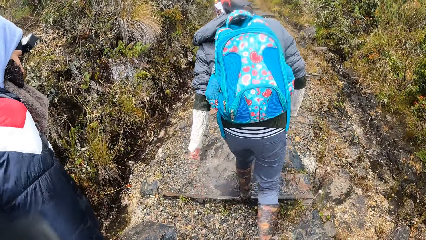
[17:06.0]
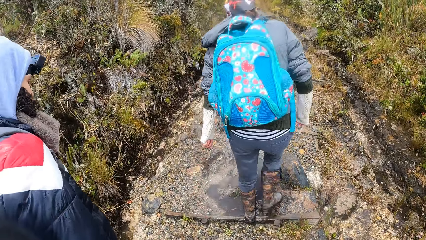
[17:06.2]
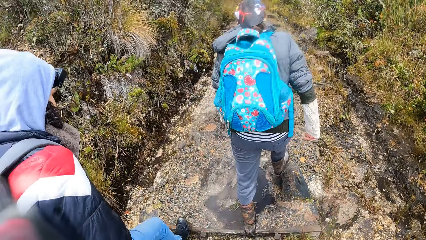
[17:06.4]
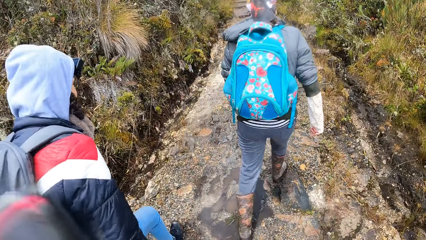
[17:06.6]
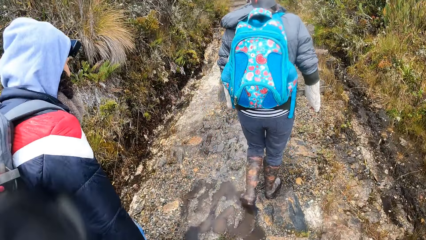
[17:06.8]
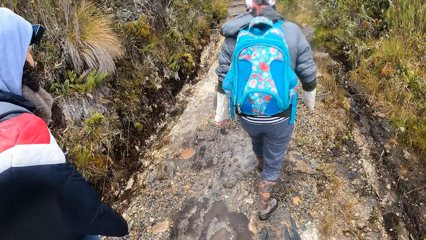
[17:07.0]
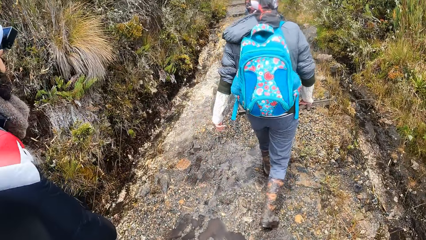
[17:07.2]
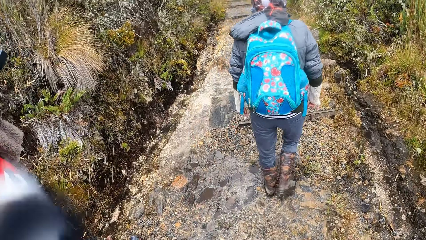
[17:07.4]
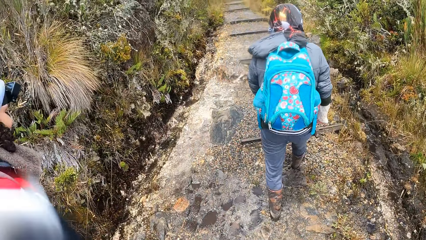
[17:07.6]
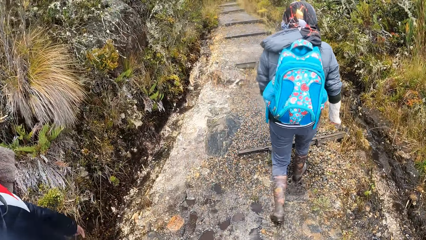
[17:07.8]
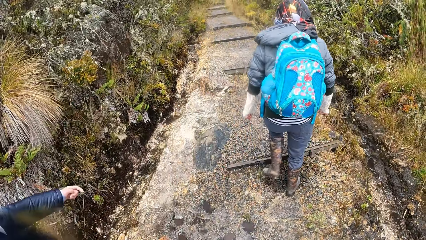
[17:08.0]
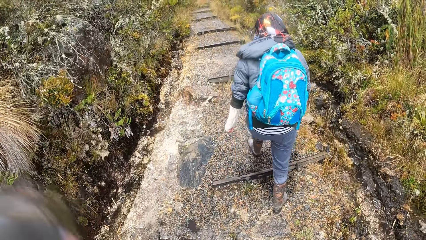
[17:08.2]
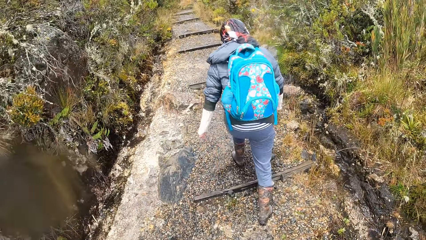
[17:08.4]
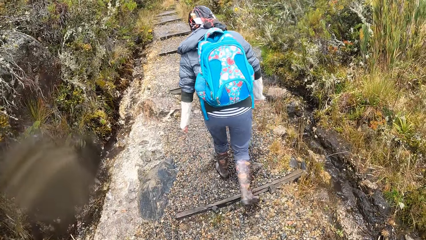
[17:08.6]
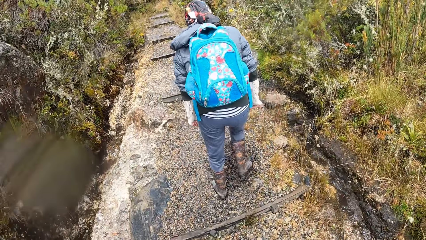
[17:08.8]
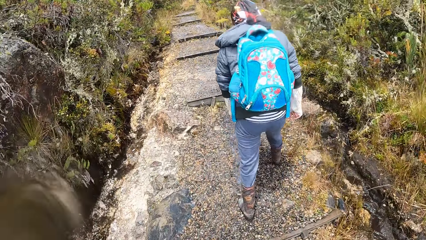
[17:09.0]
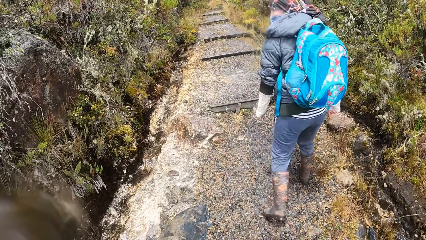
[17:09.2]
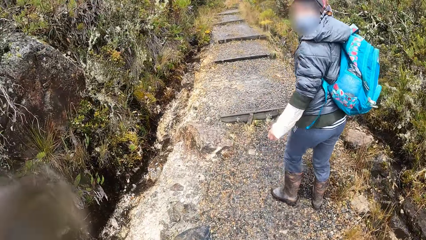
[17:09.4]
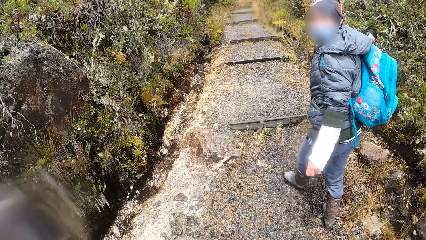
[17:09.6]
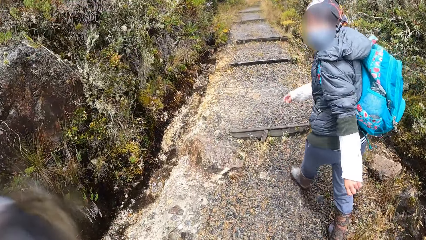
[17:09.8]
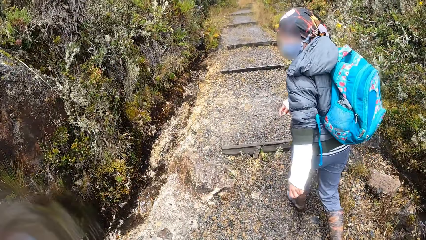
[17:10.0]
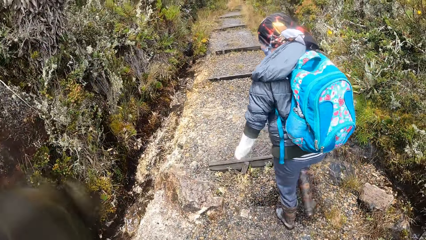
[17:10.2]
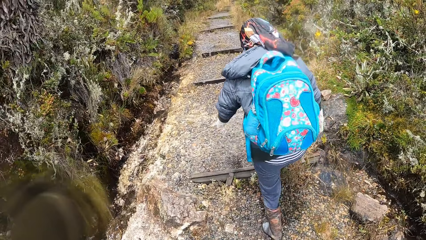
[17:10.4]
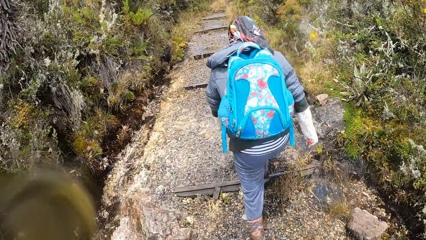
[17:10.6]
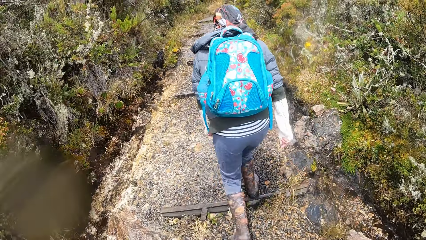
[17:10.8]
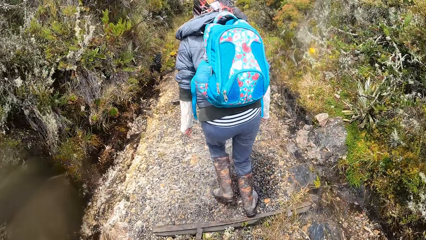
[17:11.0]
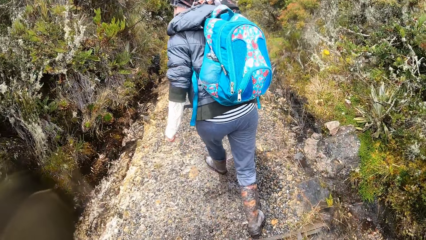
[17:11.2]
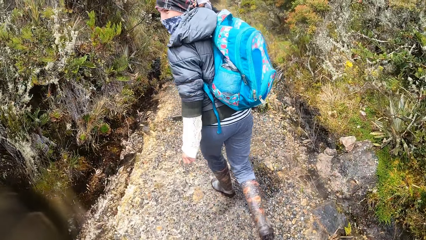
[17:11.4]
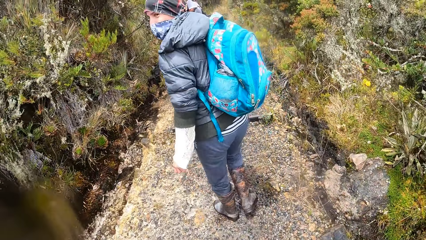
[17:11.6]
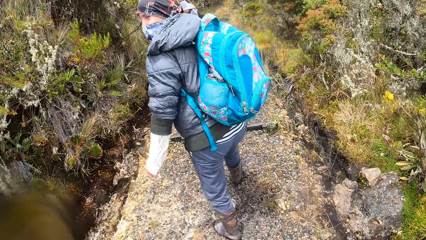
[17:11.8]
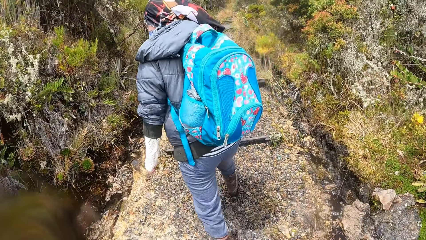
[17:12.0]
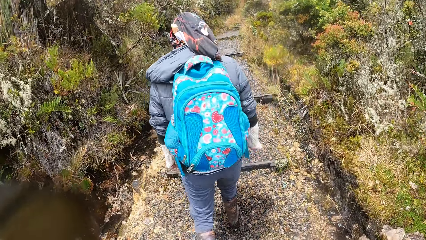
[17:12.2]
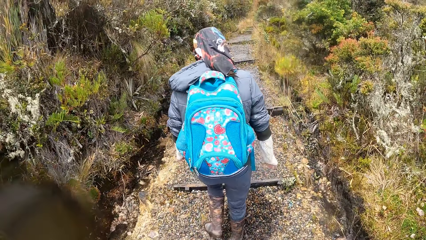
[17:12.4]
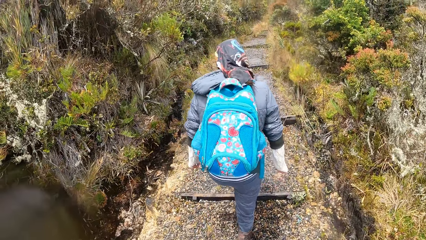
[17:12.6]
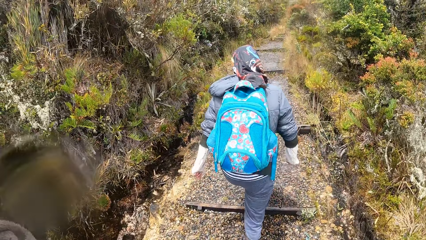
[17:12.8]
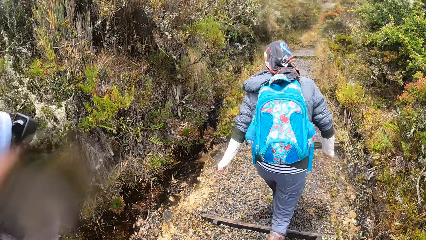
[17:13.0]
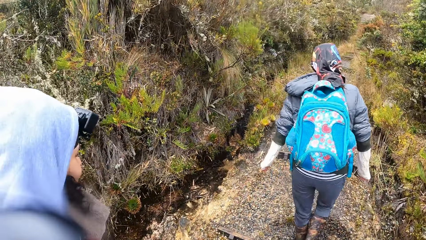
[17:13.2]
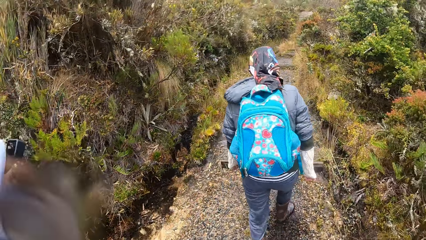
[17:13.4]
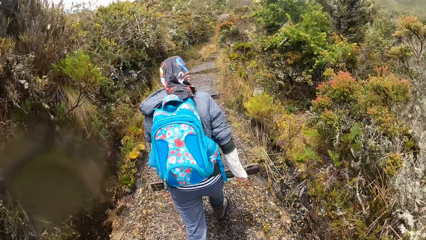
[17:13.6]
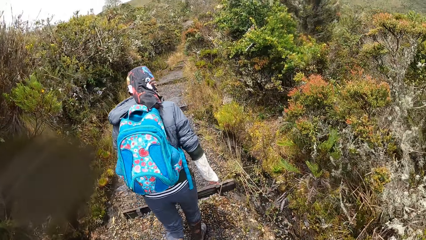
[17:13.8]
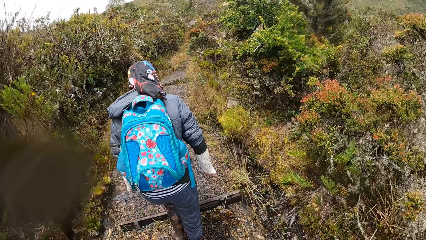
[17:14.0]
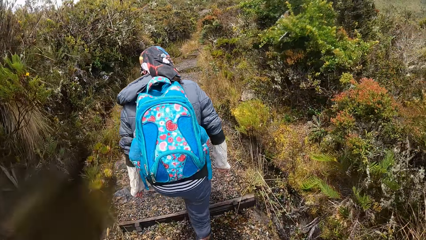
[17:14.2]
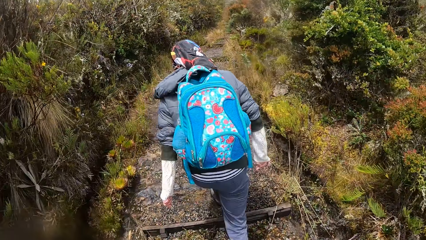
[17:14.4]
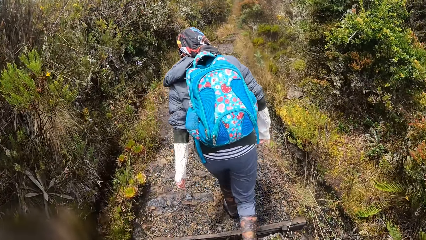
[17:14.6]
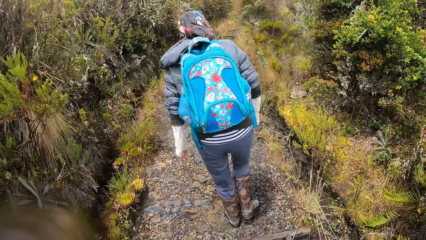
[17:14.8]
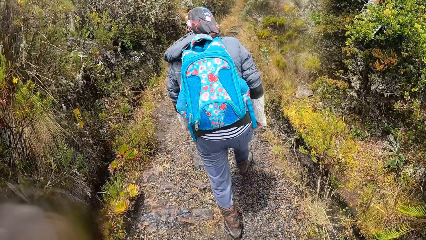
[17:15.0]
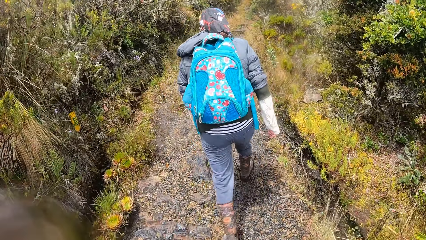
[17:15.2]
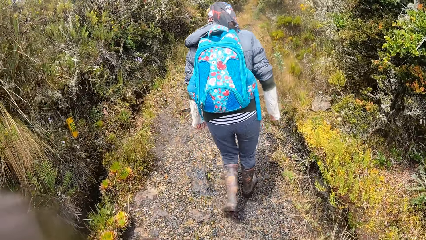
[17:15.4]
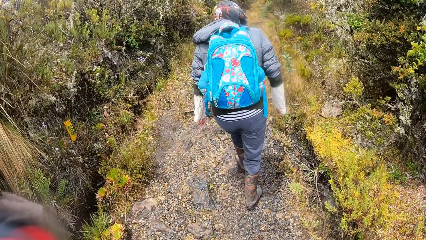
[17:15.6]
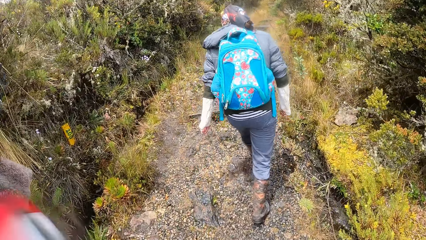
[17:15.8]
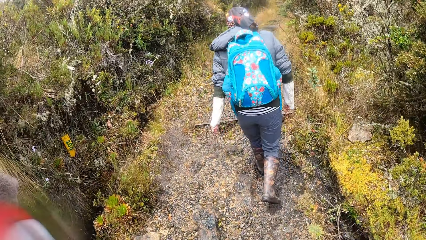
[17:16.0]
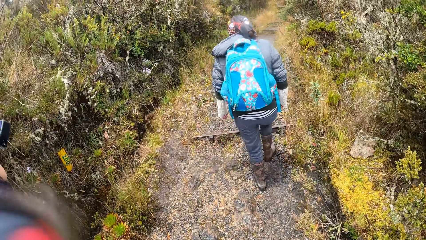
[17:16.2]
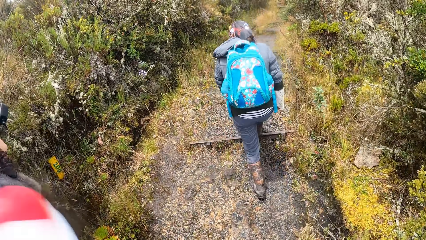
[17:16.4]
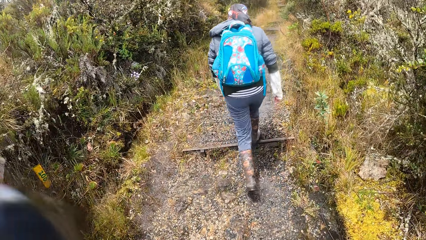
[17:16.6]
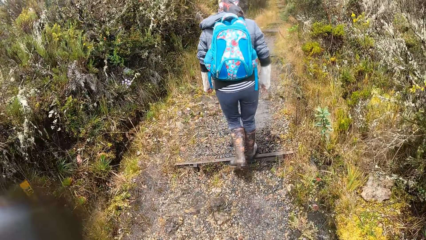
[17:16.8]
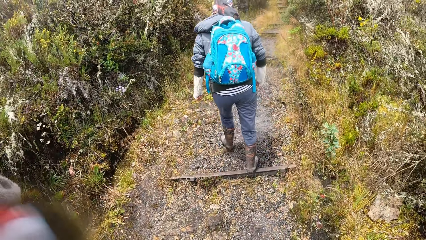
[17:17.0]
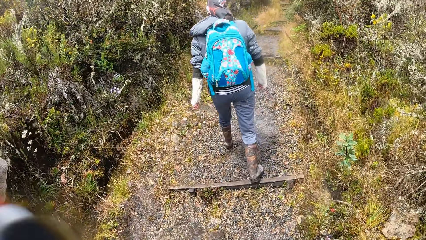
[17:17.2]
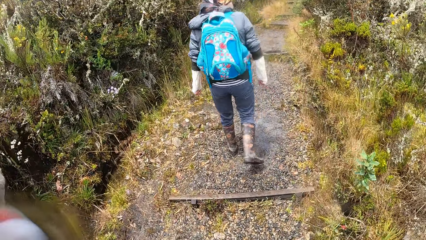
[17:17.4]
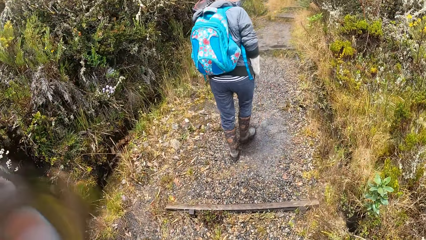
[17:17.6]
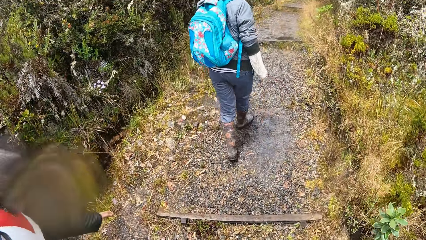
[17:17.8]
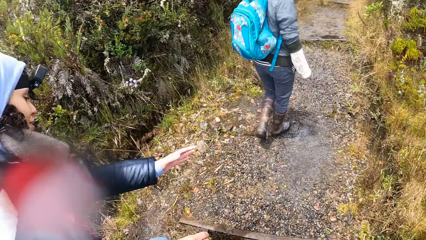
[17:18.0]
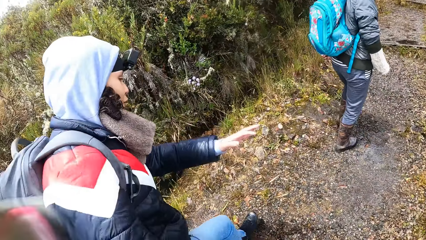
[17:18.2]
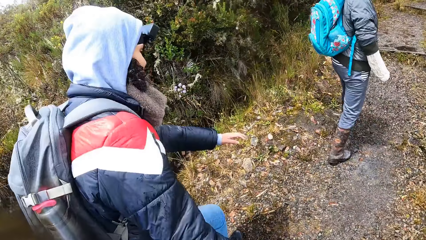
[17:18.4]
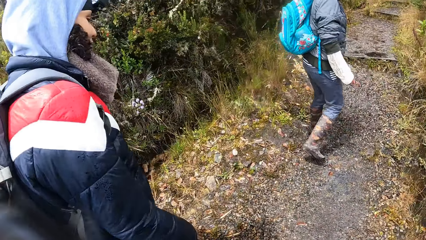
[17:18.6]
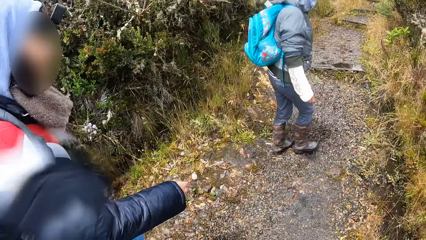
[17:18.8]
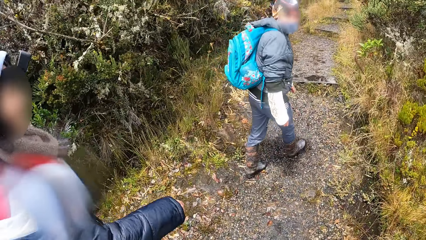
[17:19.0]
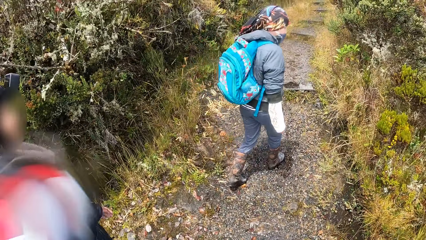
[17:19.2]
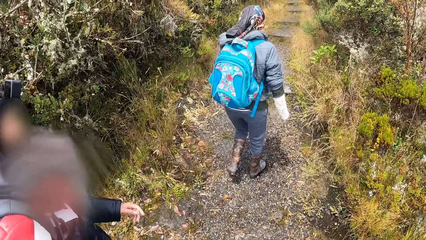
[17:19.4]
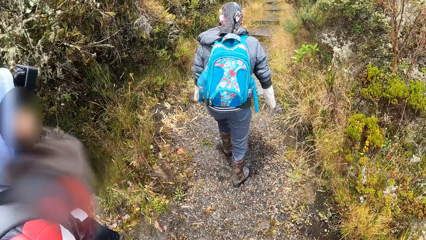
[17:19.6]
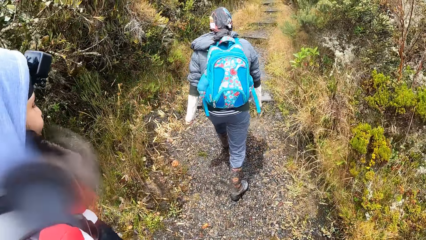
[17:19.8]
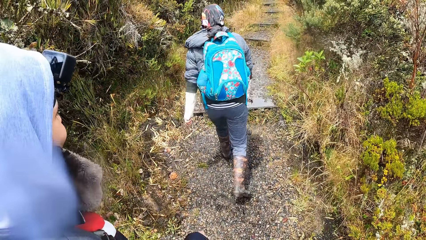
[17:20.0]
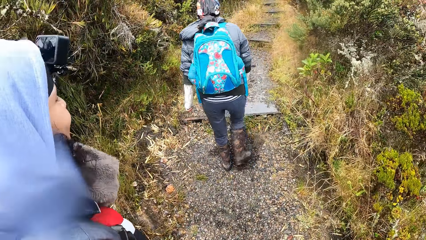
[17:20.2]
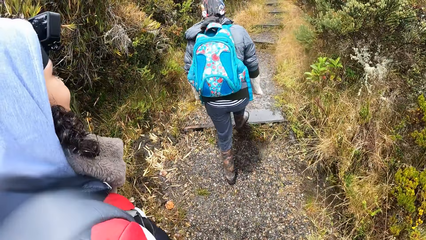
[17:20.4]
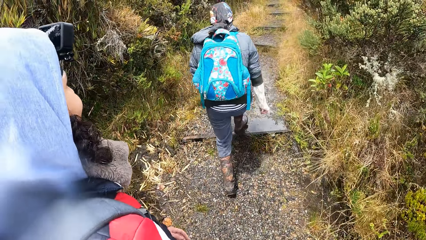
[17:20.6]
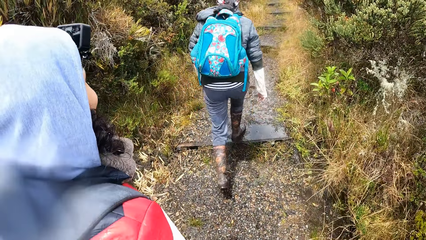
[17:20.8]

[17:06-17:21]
The camera wearer climbs stairs. A person climbs stairs. The camera wearer climbs stairs.
